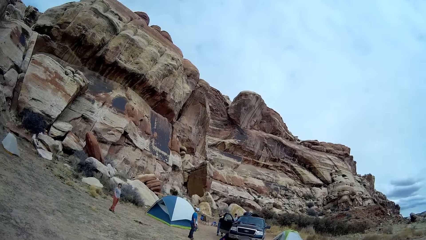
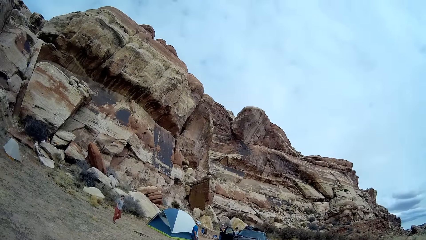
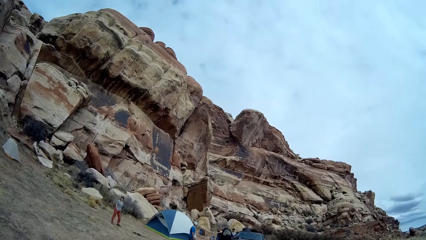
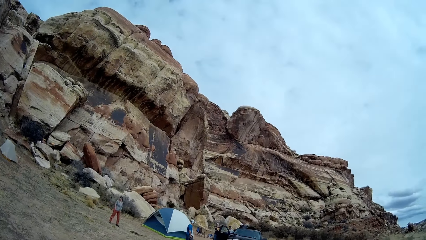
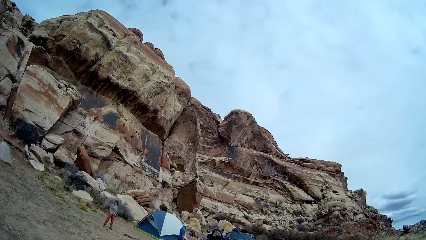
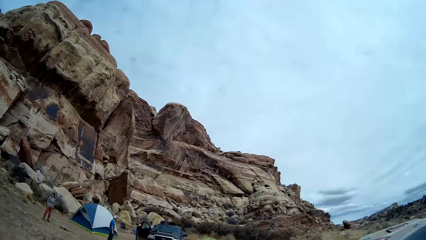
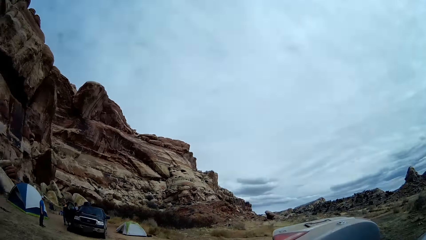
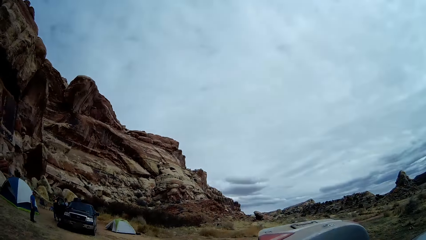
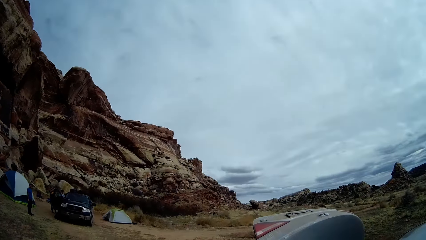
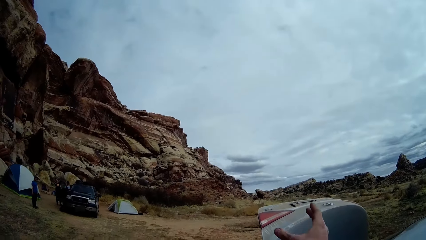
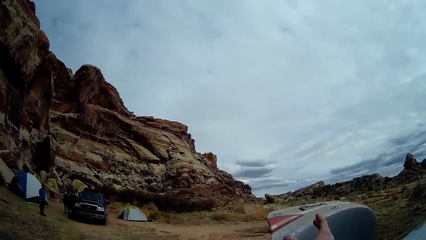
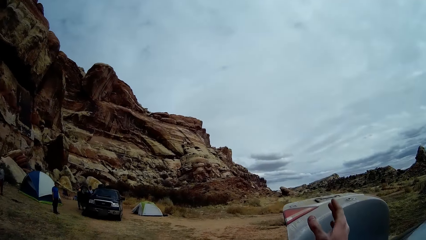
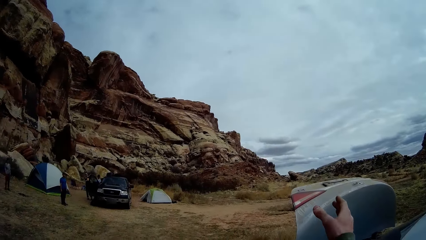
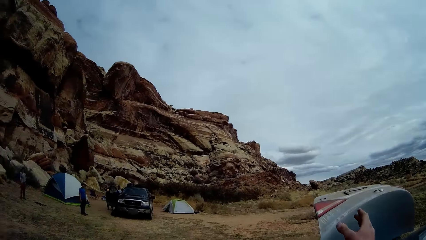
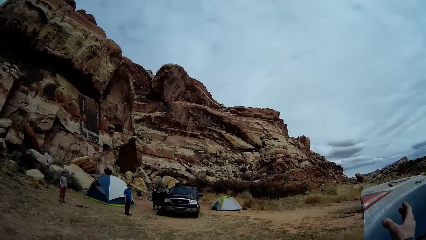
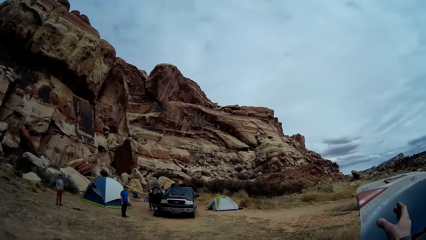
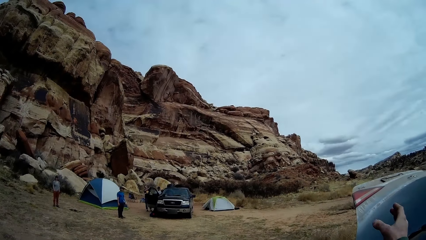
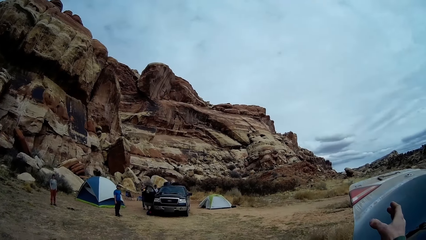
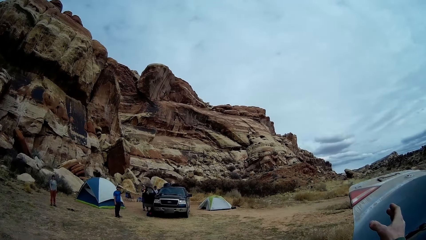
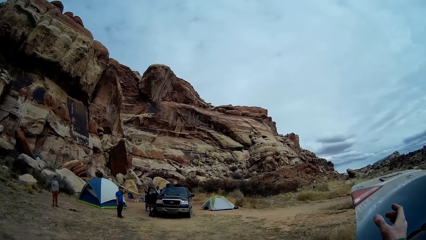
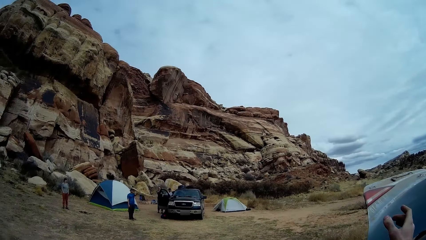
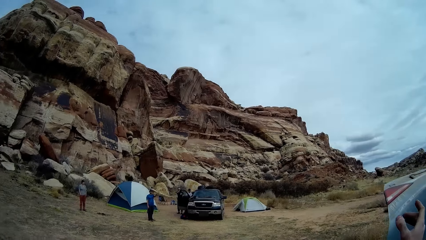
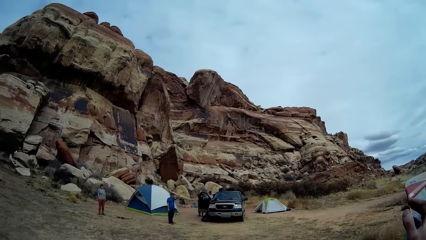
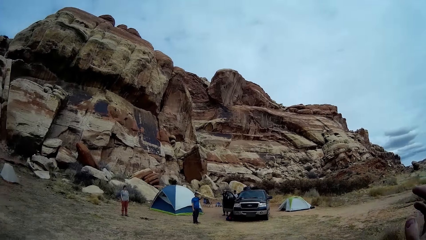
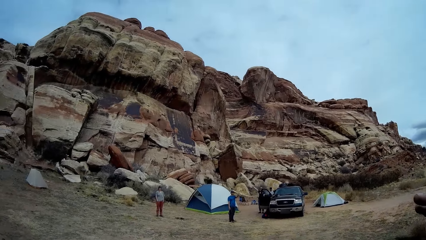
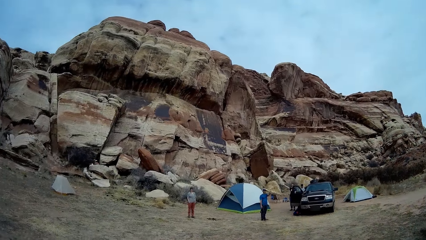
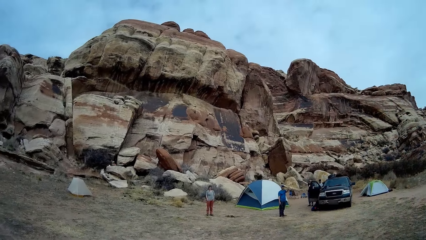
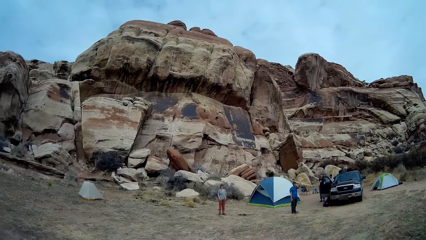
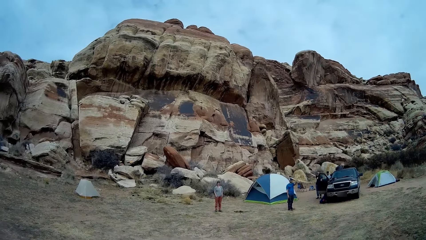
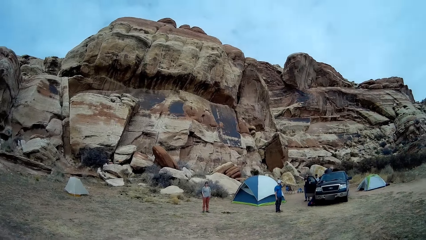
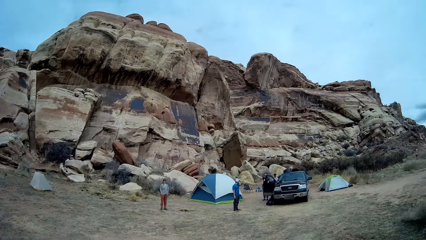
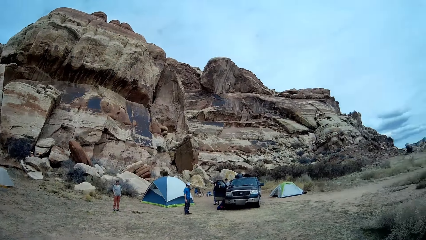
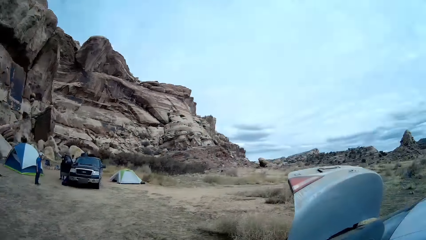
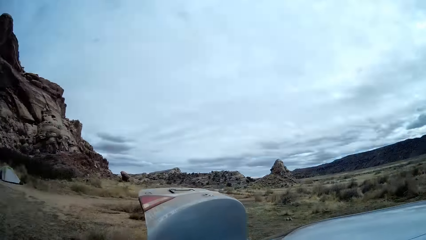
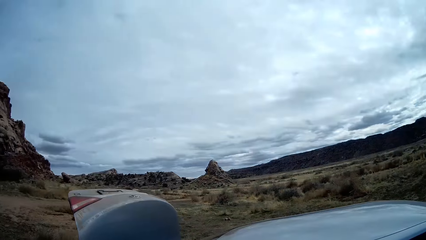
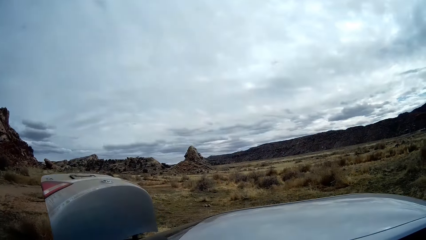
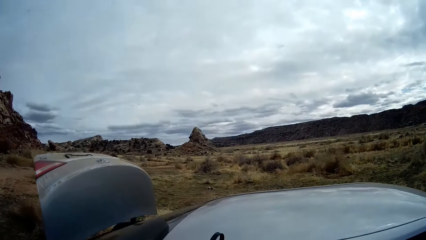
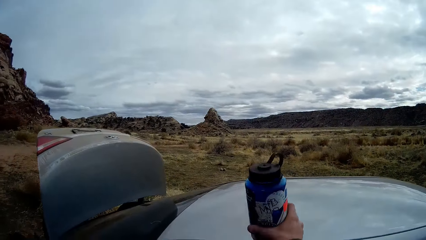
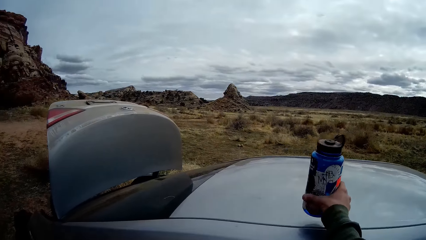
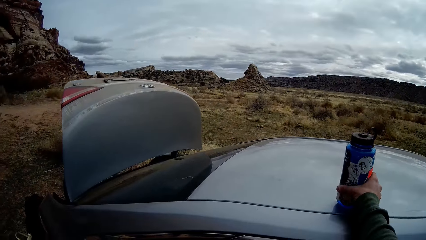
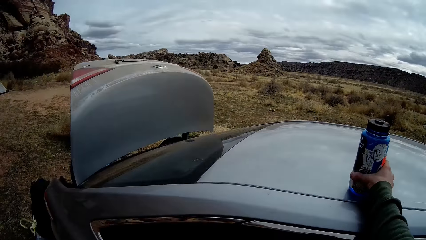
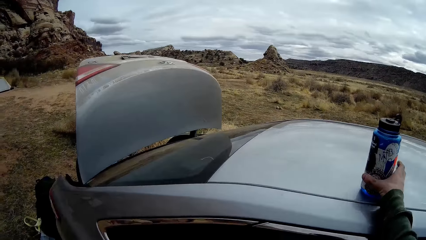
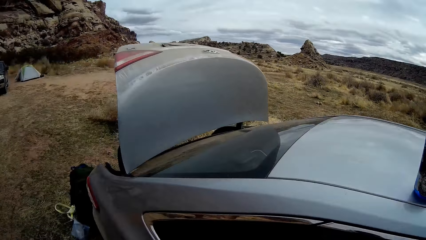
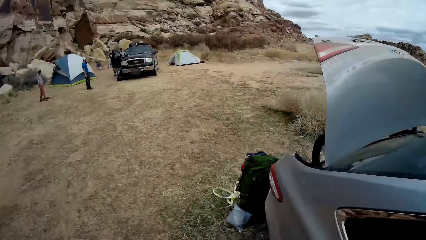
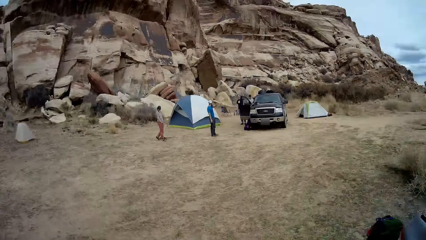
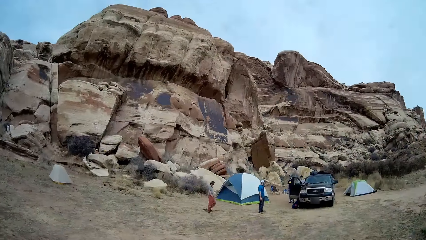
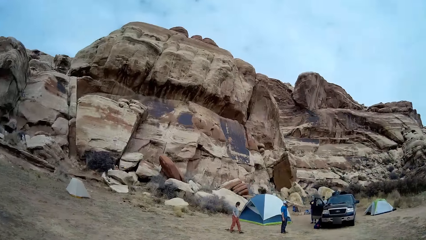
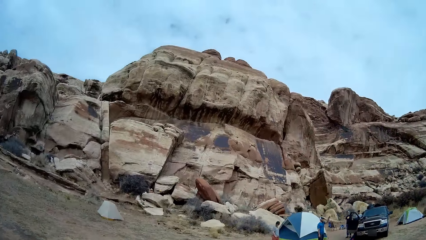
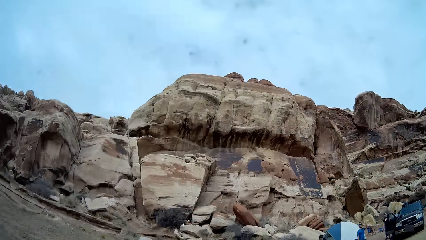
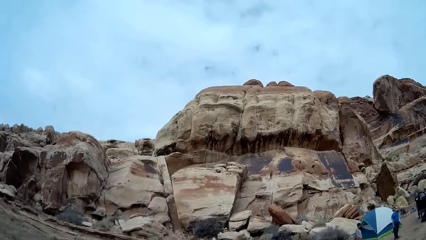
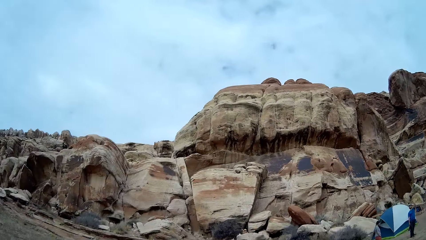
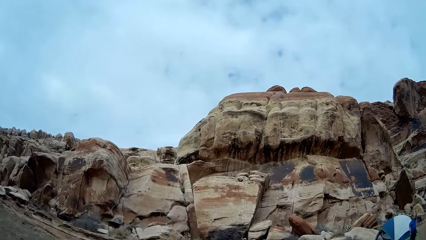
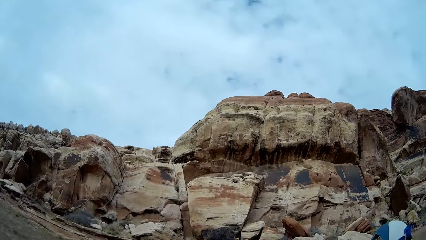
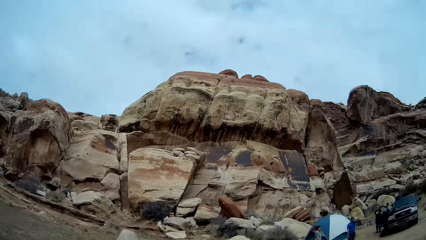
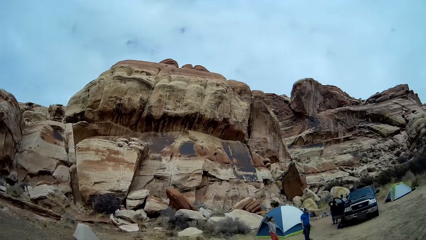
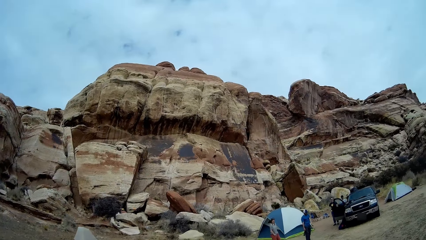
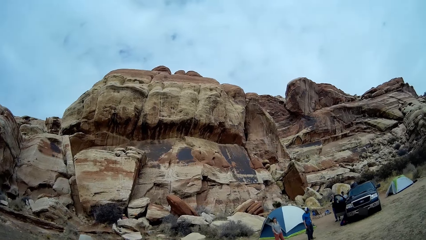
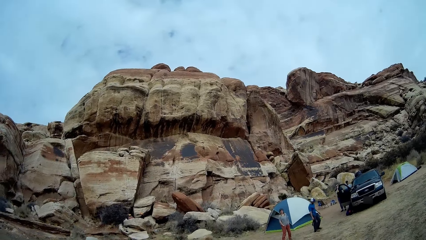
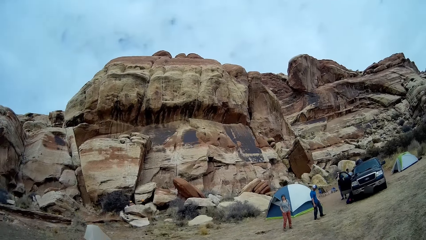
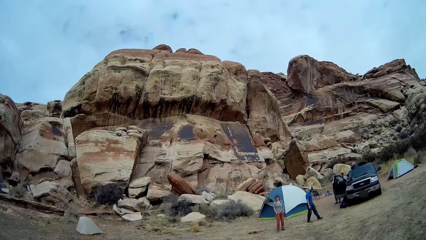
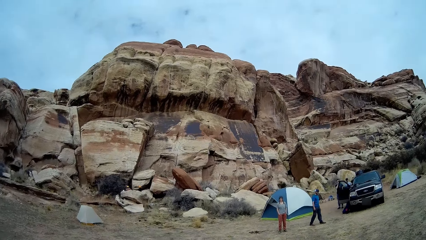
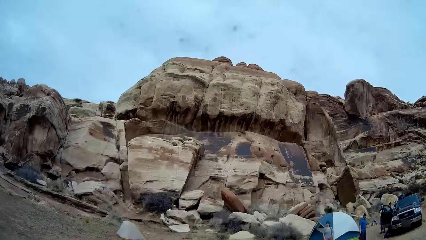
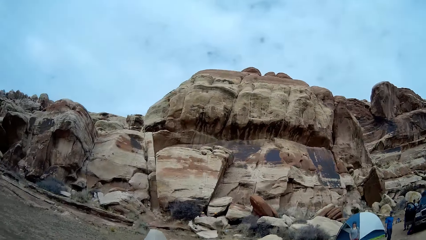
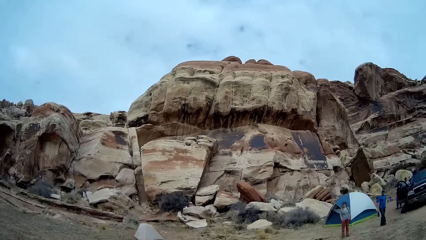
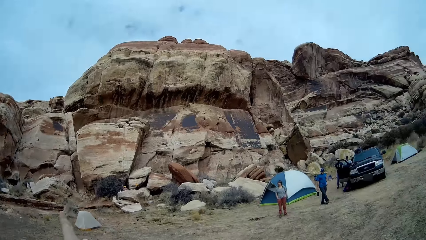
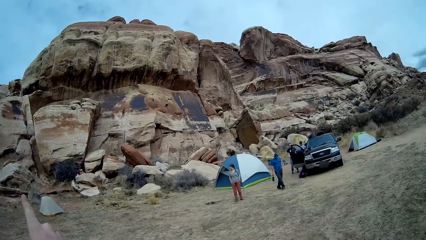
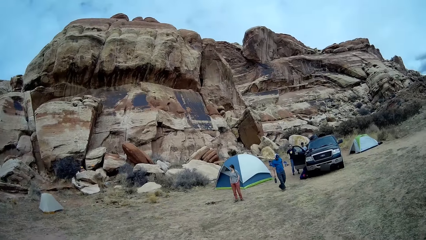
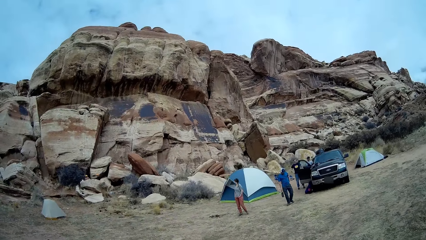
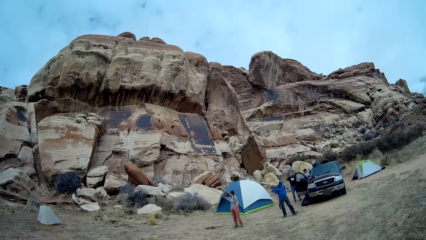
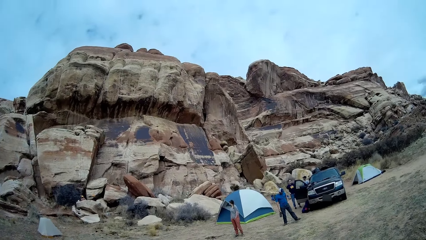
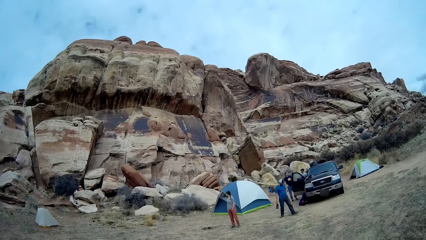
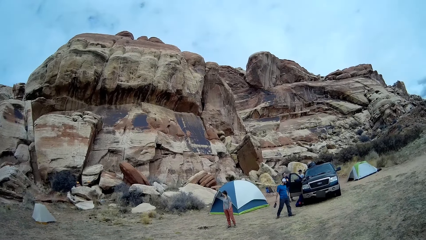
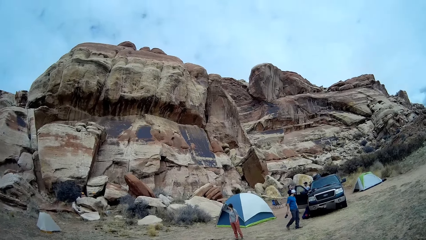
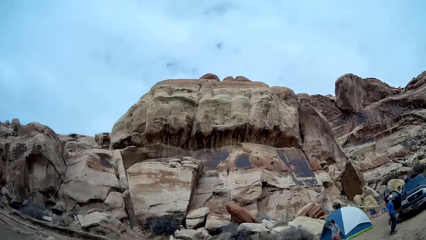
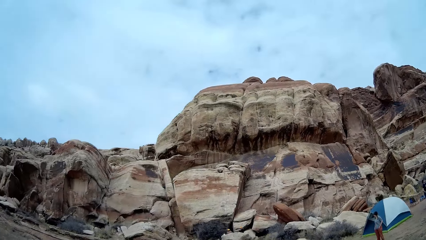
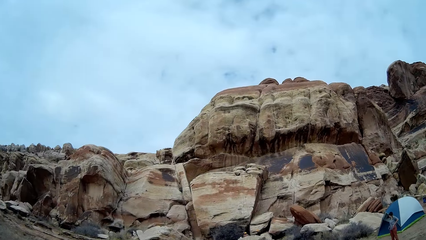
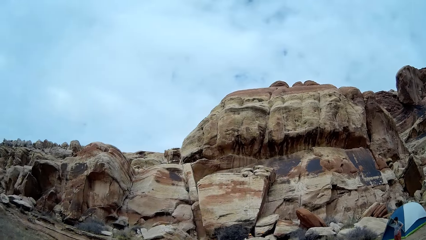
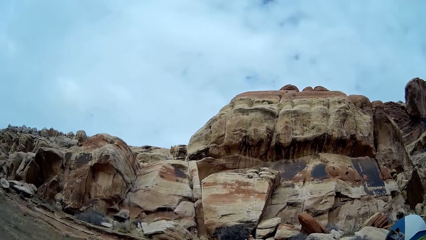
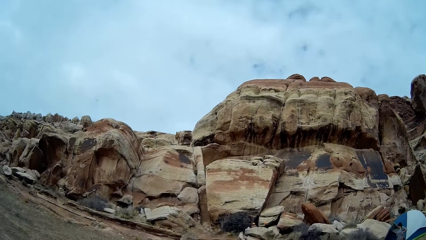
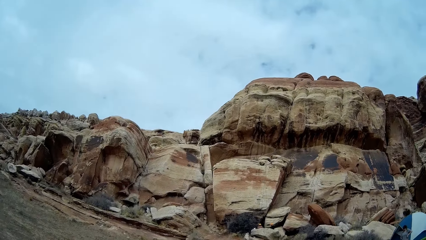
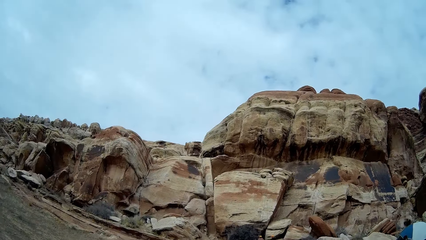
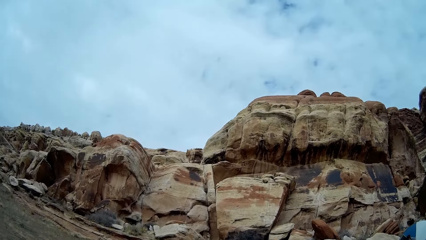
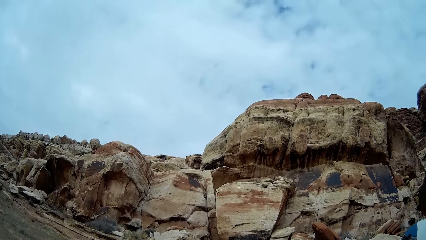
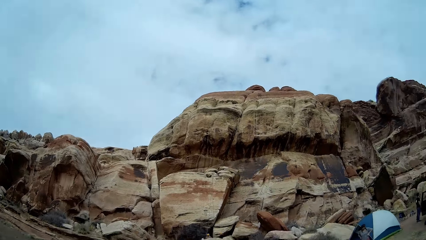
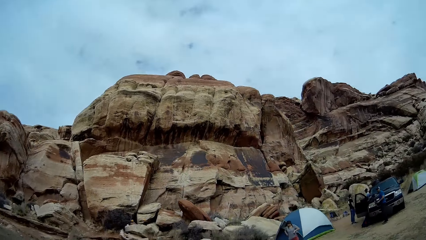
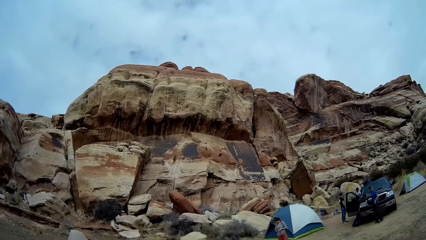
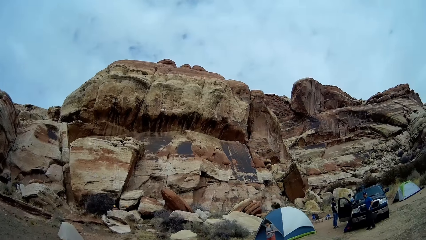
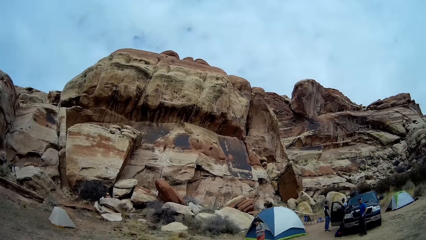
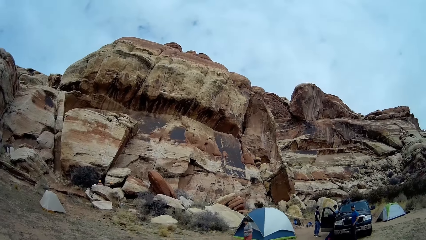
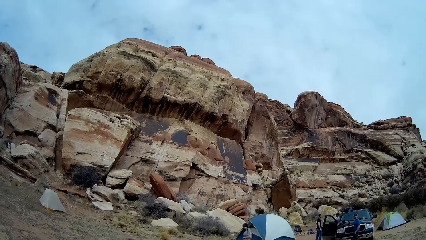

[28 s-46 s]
The camera wearer waves his right hand. He places the water bottle on the car. He looks around. A woman walks around. A man walks around.
